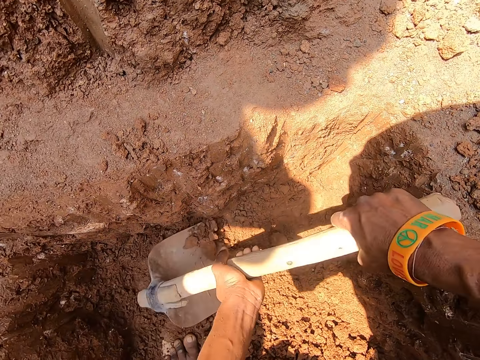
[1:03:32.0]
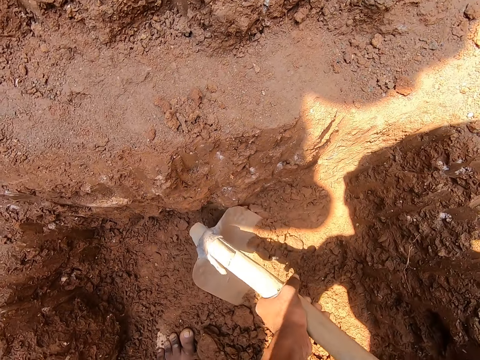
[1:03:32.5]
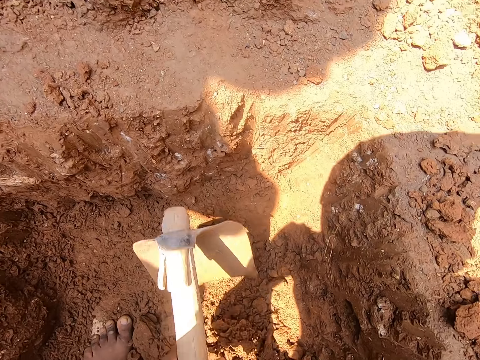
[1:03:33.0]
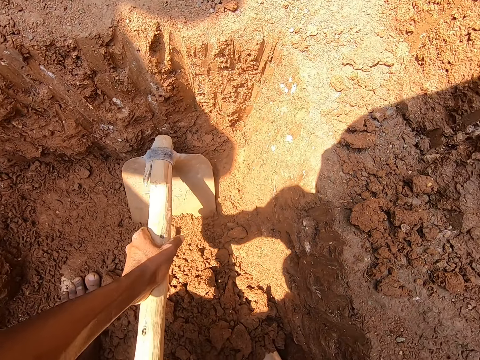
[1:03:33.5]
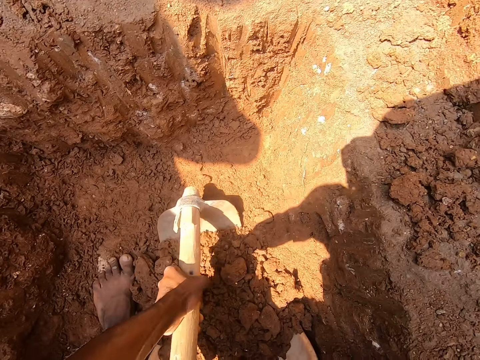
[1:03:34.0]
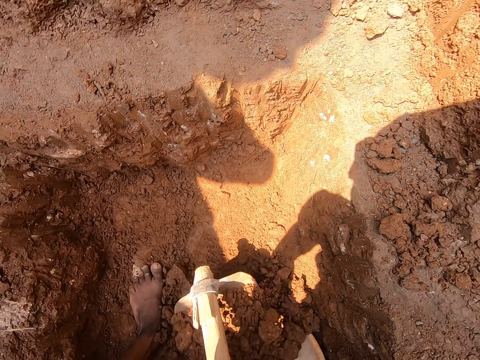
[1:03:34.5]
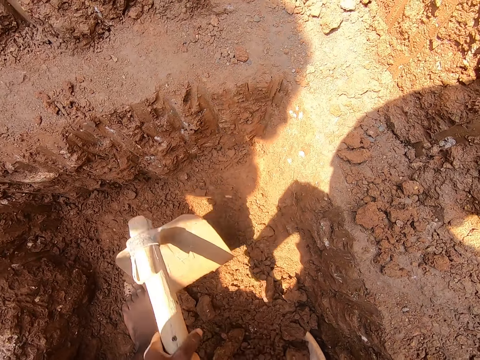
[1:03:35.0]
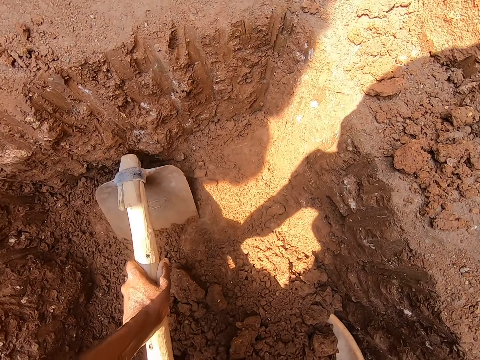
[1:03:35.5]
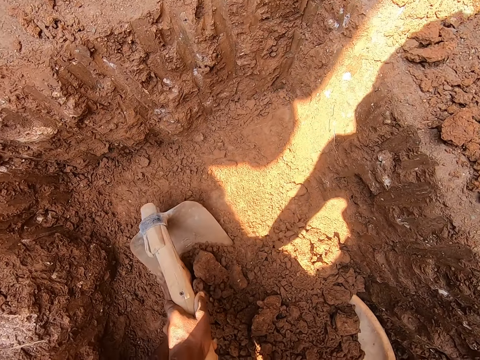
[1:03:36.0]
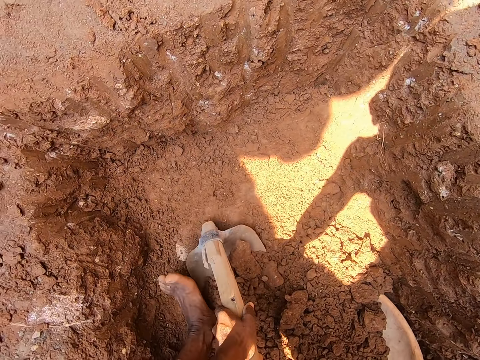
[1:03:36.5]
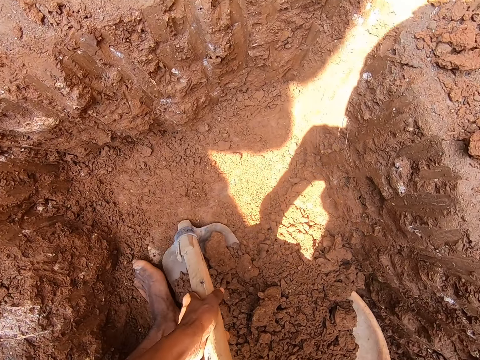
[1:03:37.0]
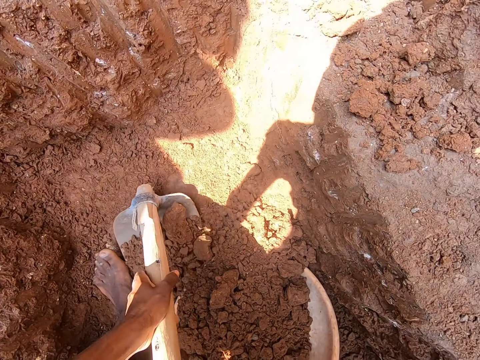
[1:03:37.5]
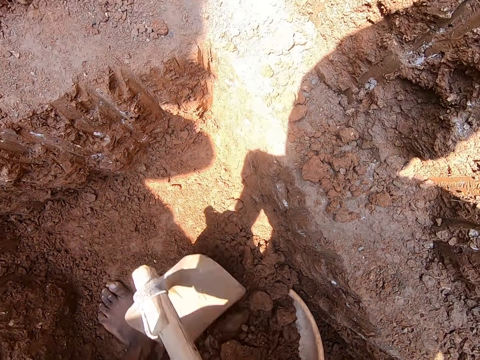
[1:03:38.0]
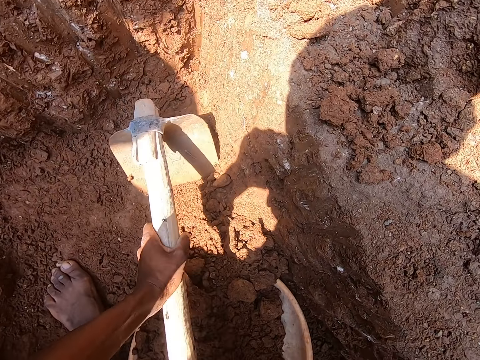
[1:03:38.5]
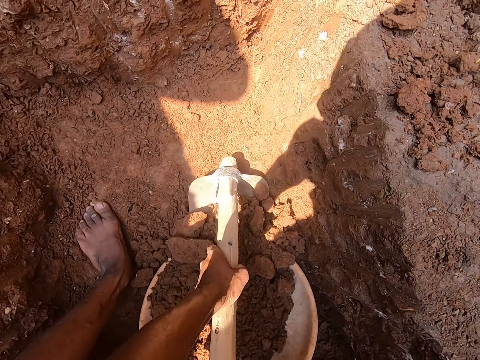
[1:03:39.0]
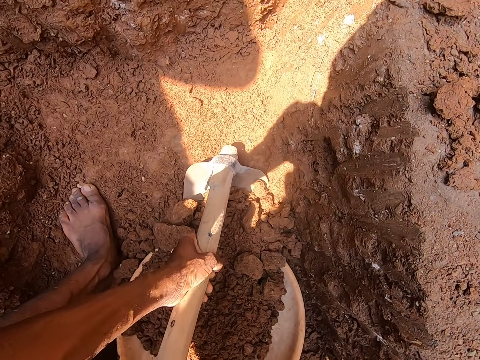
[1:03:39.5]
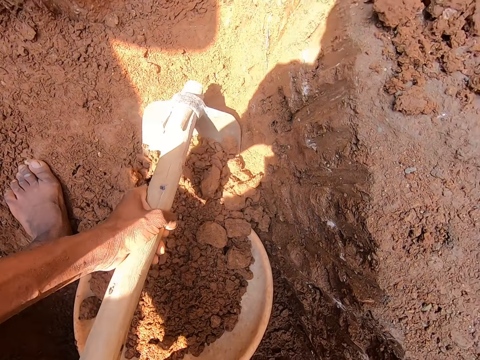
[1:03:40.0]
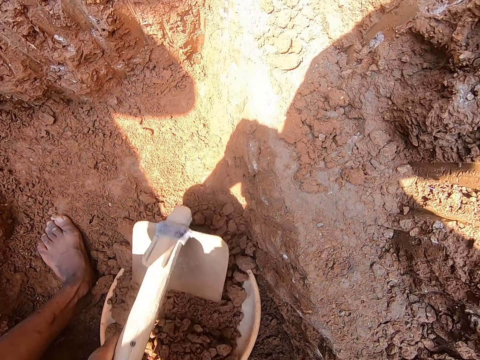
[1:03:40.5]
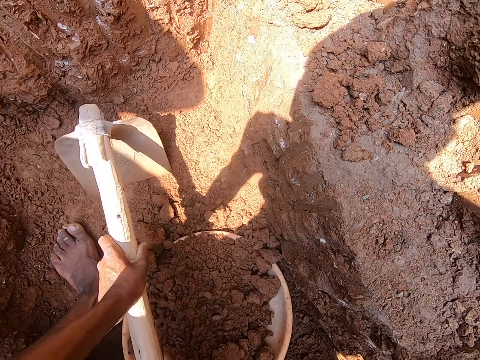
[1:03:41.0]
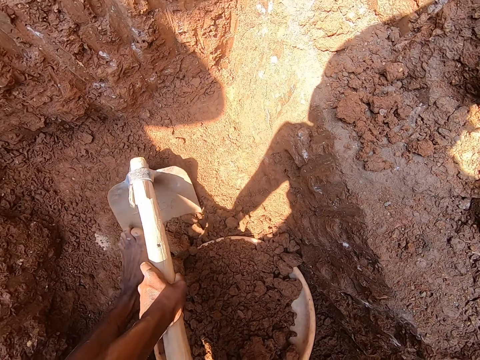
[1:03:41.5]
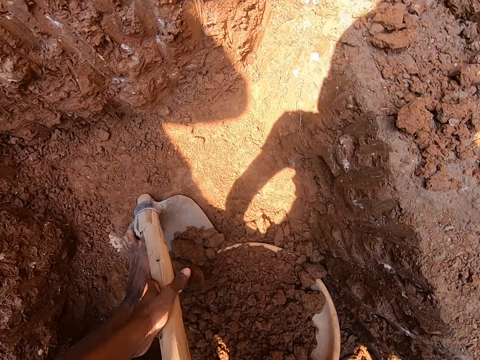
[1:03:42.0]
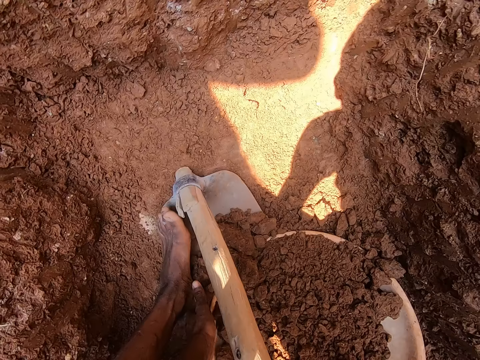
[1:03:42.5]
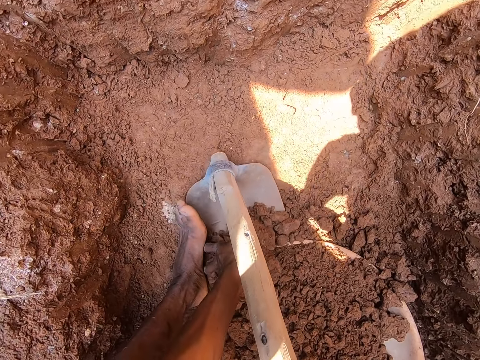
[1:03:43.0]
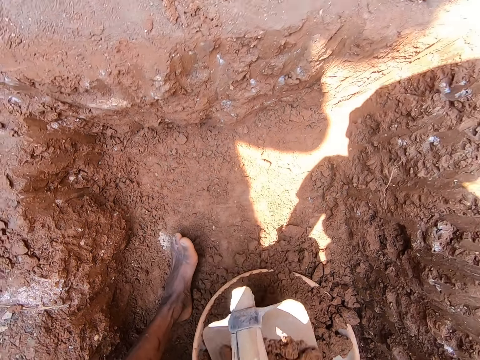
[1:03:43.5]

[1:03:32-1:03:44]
The camera wearer packs the sand from the pit into the bowl with the hoe in both hands.

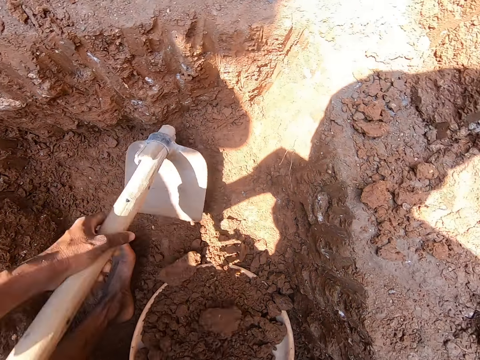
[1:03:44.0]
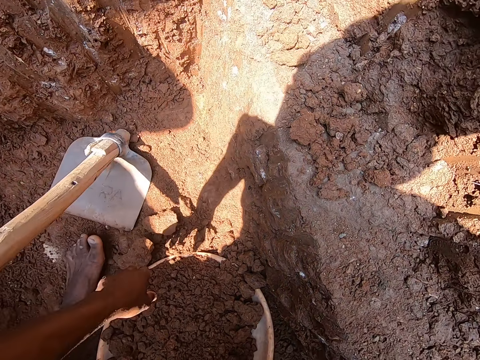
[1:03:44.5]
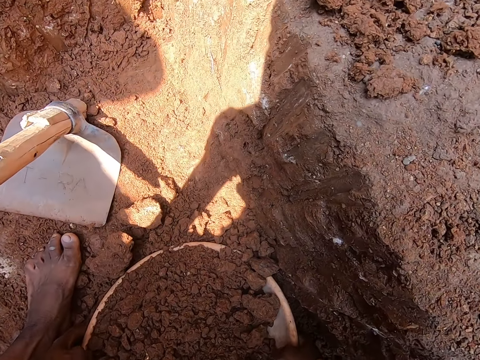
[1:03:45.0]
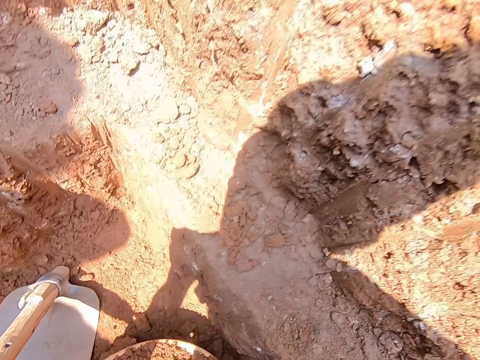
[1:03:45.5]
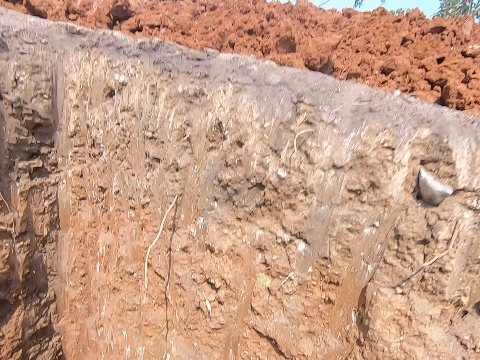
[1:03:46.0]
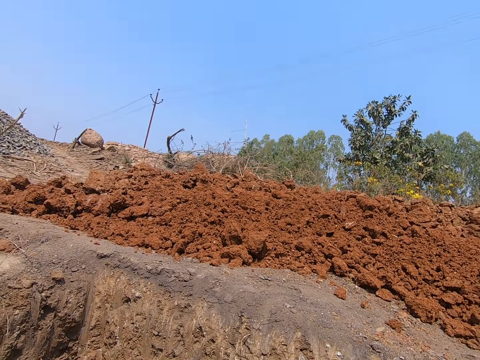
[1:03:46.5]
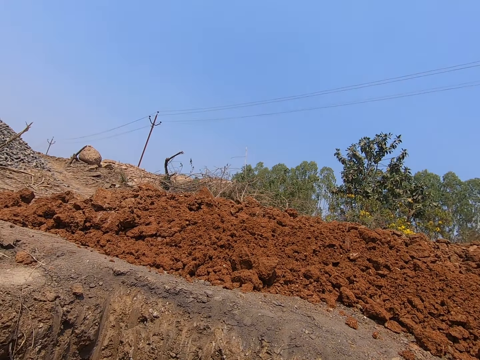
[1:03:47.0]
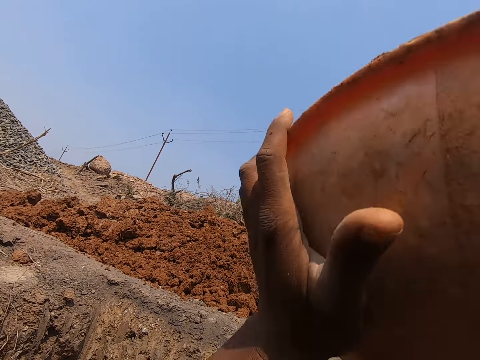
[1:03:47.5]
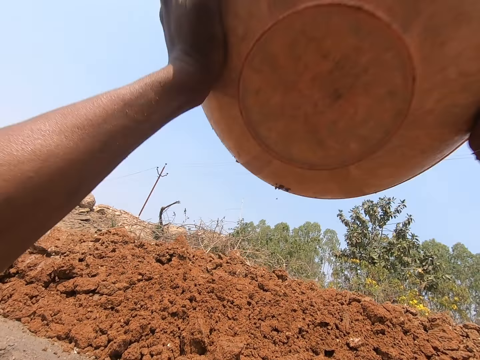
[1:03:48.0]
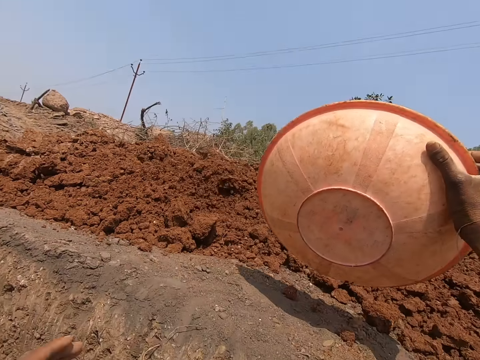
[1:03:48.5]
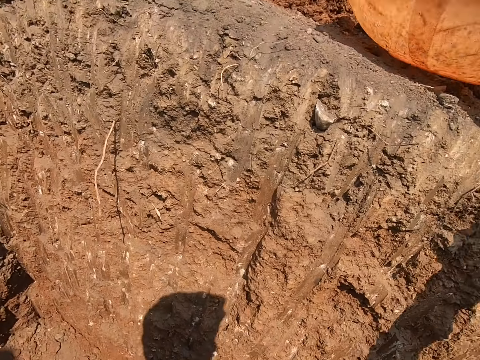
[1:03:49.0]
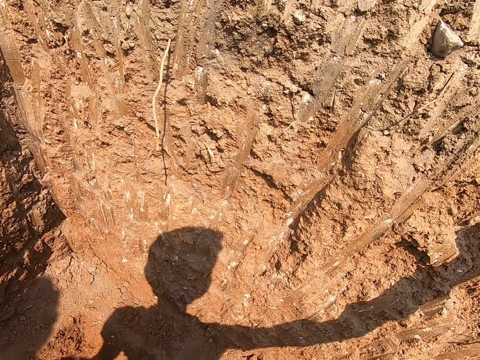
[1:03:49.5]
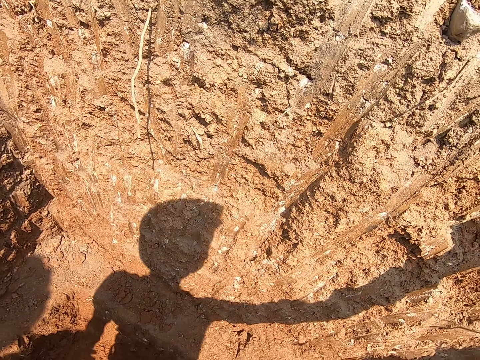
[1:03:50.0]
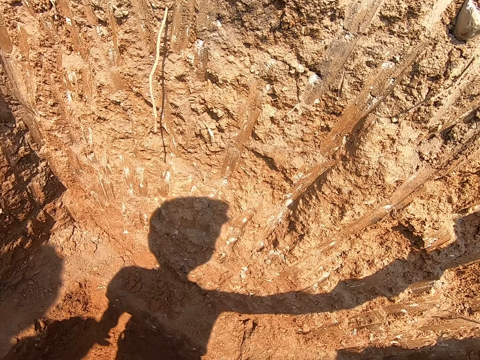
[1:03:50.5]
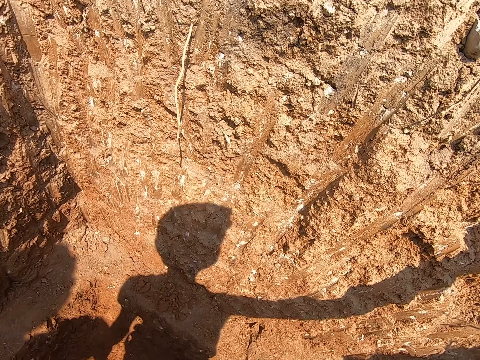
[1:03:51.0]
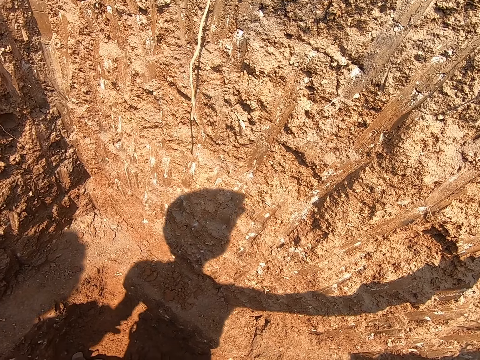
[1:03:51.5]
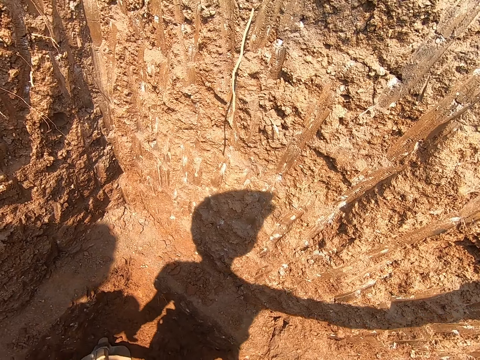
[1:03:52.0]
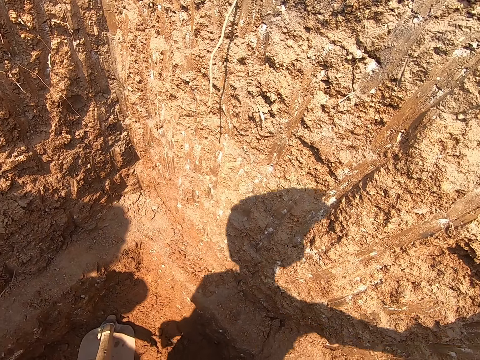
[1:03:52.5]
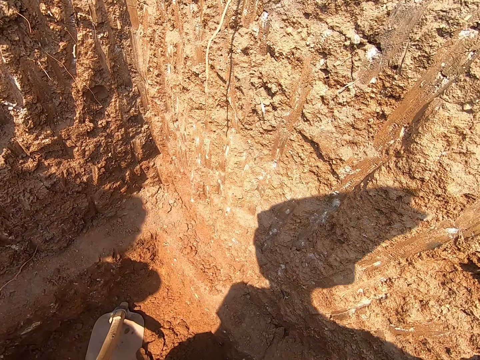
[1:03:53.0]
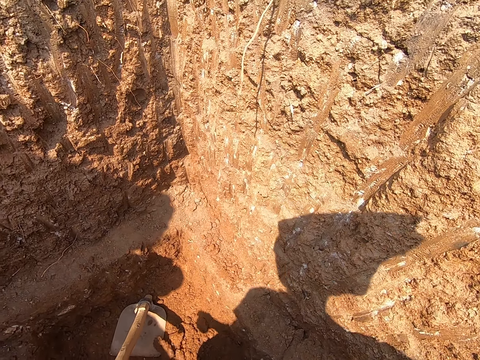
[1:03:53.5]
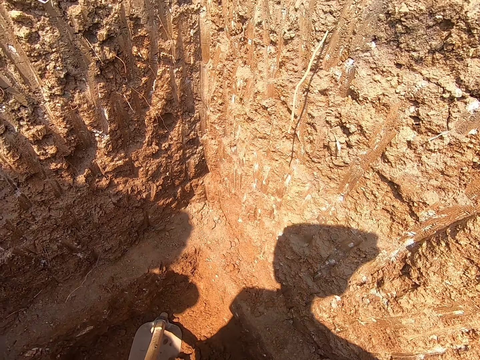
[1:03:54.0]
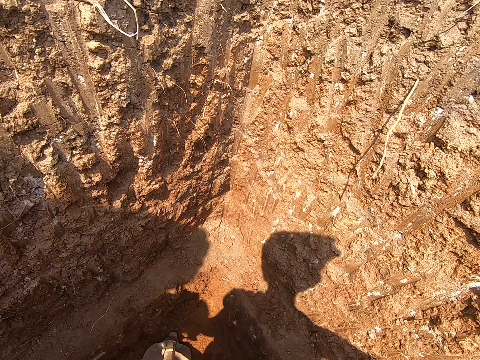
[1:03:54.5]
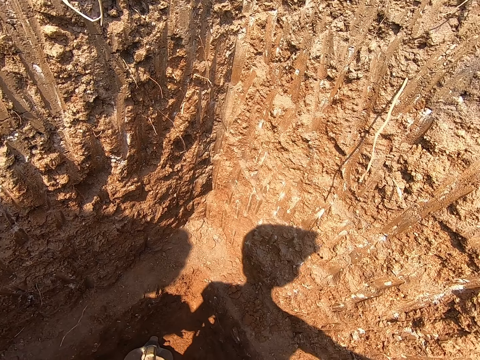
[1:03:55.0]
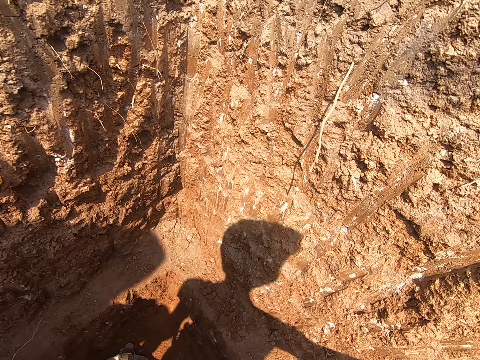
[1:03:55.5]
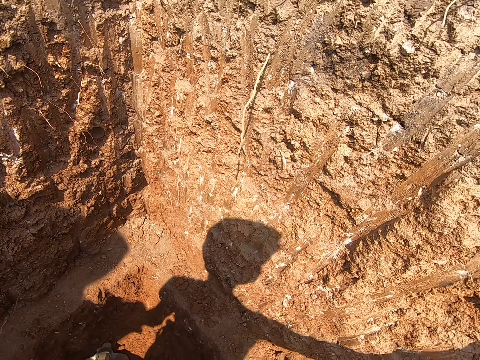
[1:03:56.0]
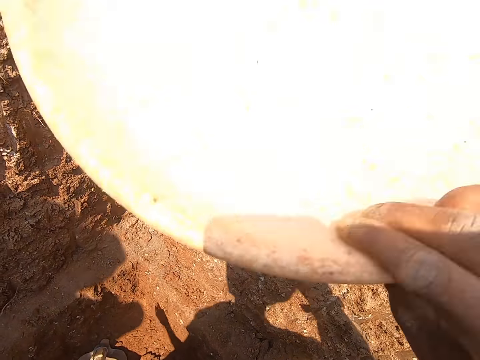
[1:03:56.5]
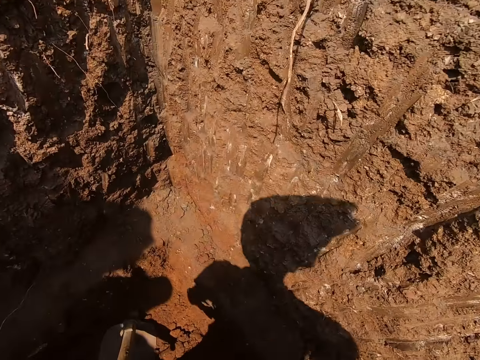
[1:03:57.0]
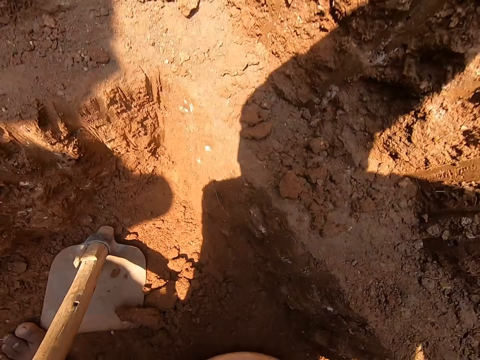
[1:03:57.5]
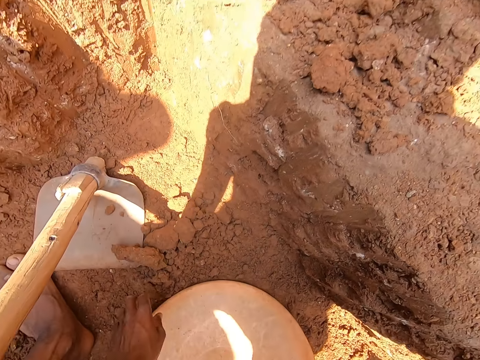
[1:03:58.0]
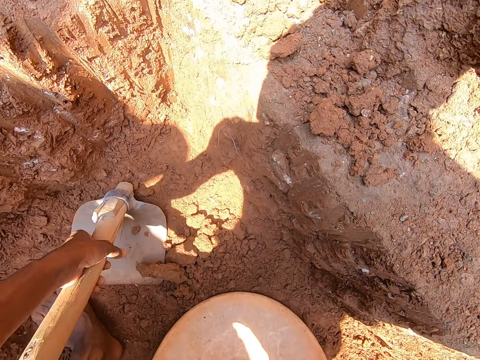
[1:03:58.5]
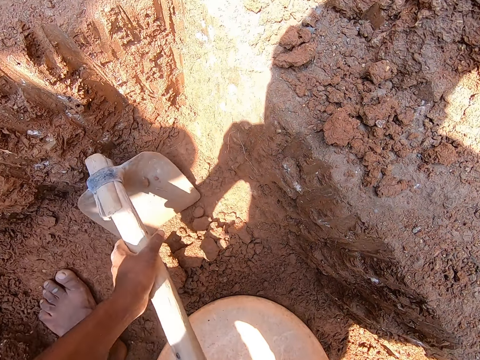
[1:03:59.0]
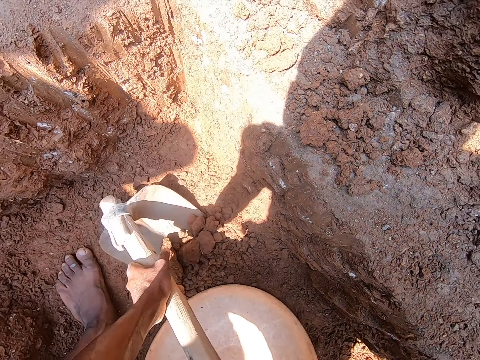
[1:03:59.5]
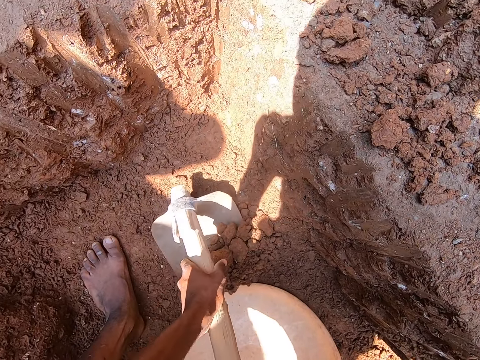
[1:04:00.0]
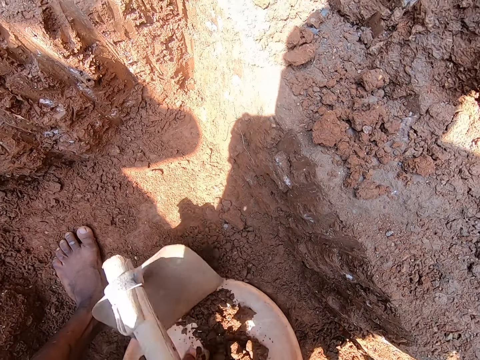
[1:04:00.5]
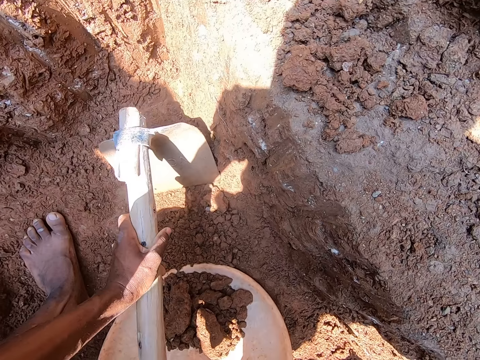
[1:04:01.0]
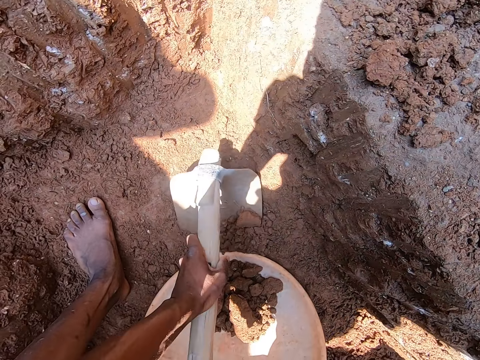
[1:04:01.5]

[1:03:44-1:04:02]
The camera wearer drops the hoe in the pit with his left hand. He lifts the bowl from the pit with both hands. He holds the basin. He looks up. He lifts up the basin. He pours the sand in the bowl on the ground with both hands. He turns the basin. He places the bowl on the ground with his right hand. He moves the basin back and moves his hand back. He looks down. He moves the basin down. He drops the bowl in the pit with his right hand. He moves his hand up. He picks the hoe in the pit with his left hand and holds the hoe. He packs the sand from the pit into the bowl with the hoe in both hands. He lifts the hoe and digs up the soil.
